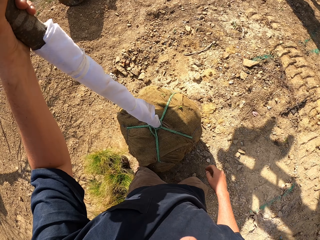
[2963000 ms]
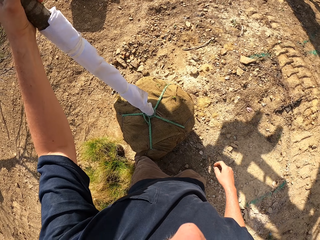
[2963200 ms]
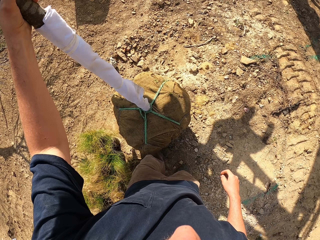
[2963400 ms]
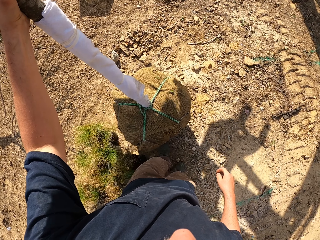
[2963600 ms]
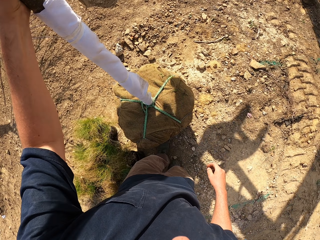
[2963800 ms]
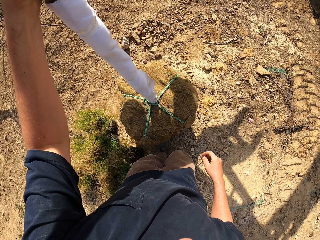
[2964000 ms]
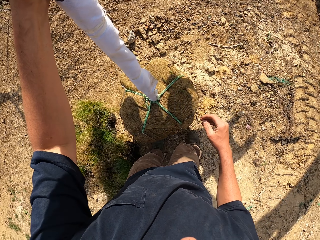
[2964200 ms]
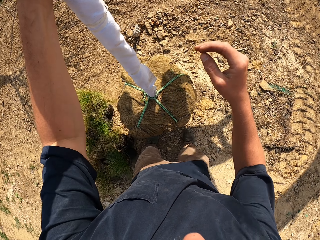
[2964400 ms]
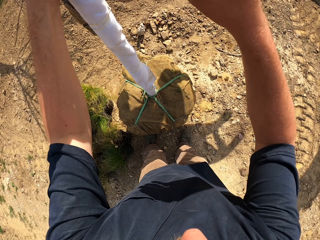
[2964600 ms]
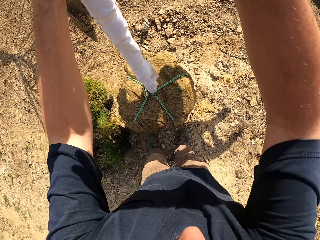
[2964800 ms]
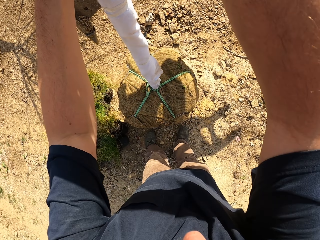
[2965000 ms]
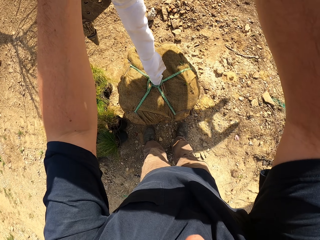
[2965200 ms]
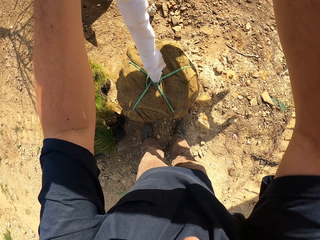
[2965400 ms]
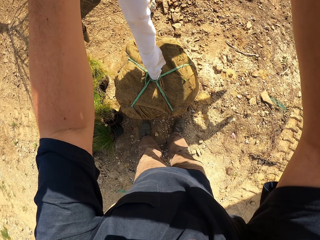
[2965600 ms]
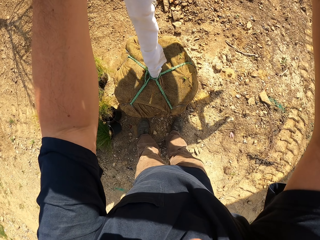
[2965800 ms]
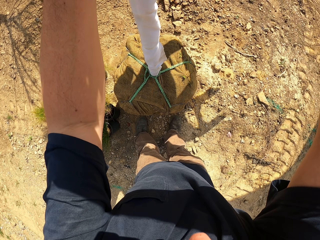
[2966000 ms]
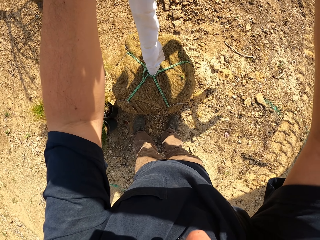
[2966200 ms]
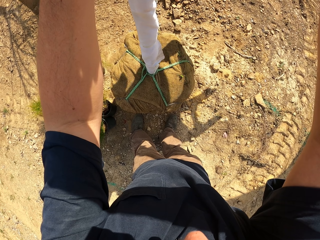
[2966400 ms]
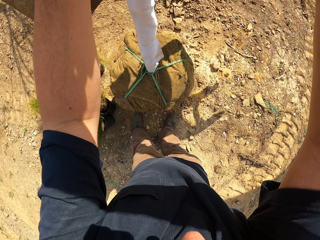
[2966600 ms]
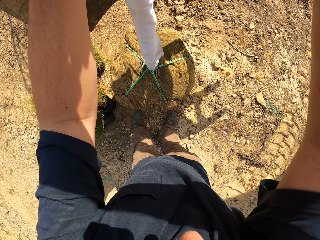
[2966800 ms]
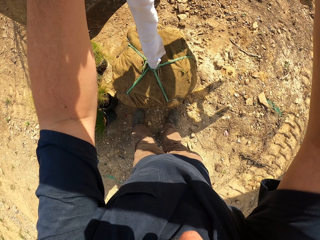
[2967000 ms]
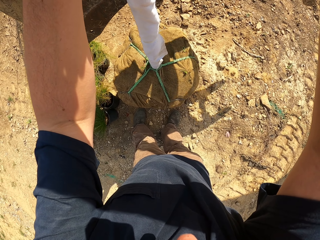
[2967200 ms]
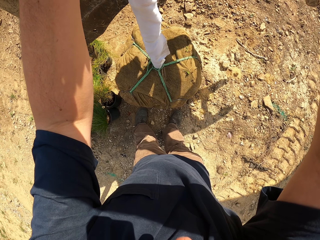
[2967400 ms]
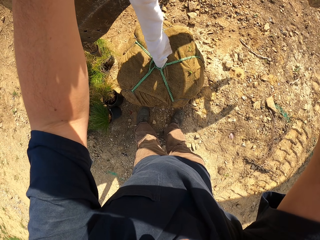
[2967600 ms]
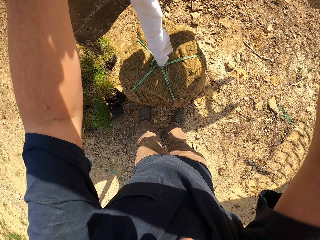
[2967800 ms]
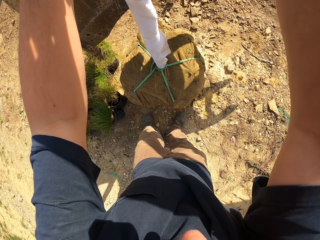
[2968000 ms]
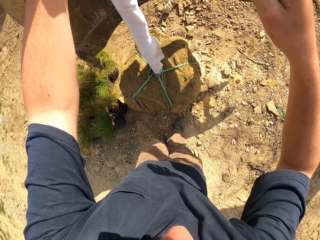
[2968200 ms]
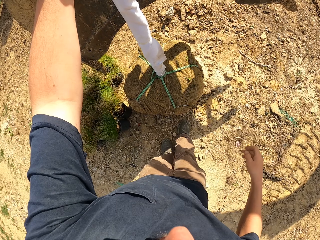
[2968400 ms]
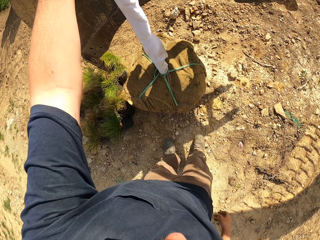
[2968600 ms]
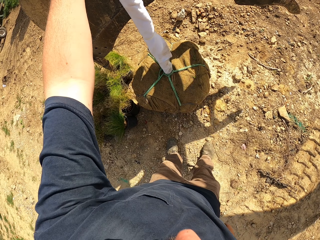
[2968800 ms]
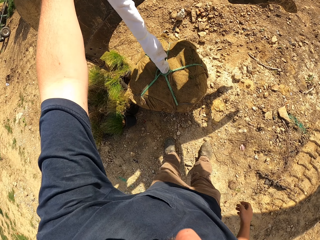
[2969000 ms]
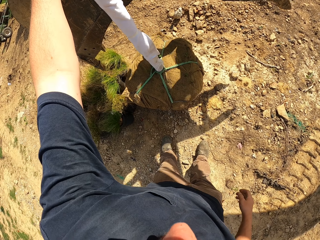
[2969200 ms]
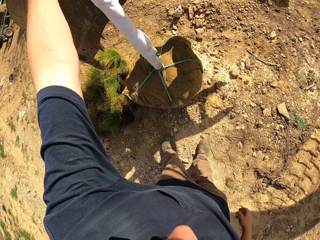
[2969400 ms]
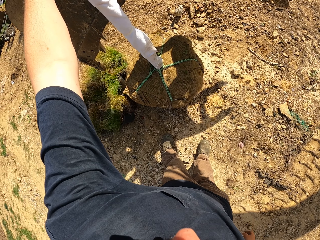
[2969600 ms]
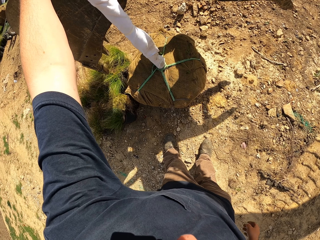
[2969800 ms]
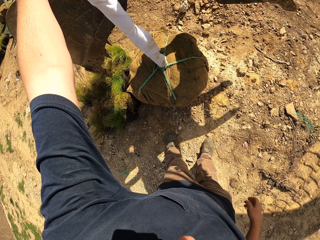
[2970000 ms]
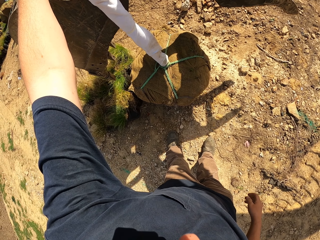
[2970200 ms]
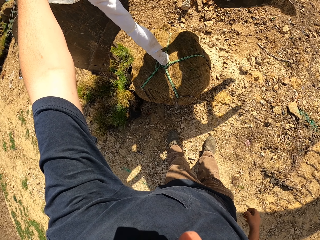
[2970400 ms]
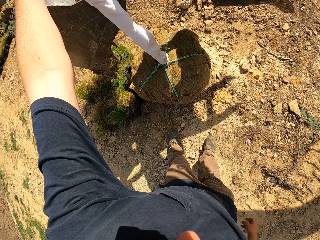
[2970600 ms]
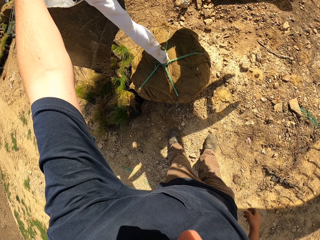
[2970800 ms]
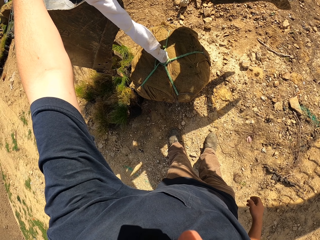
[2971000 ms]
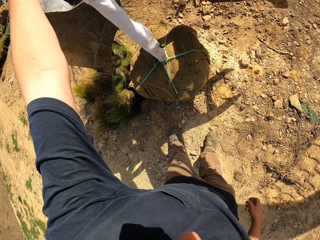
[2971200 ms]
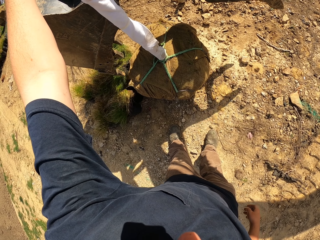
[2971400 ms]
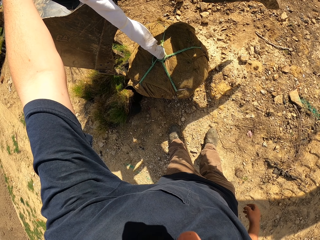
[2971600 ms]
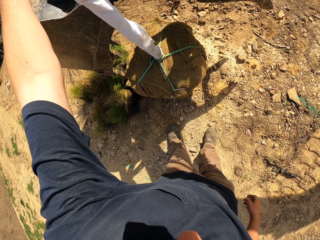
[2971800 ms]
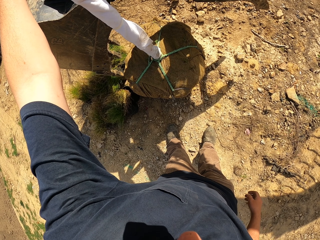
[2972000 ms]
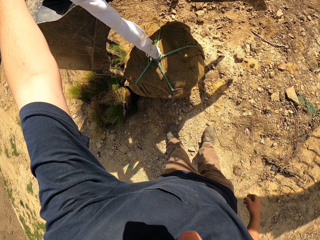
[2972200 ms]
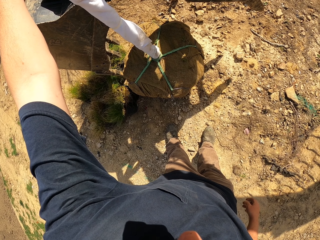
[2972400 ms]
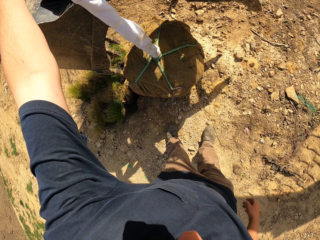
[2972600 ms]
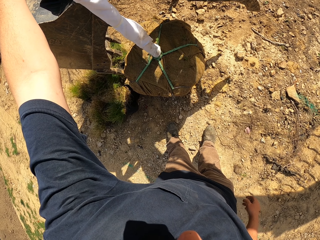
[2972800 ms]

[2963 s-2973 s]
A man drives a tractor towards the tree in the camera wearer's hand.

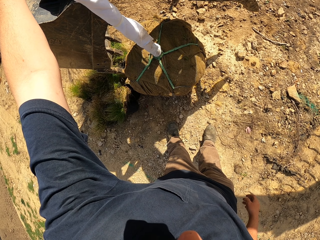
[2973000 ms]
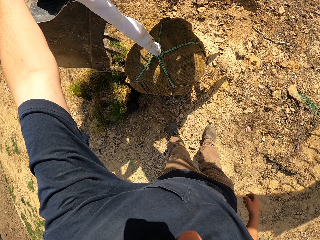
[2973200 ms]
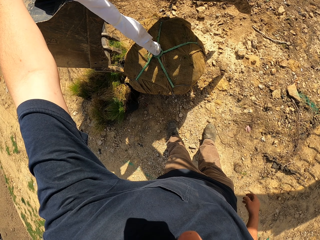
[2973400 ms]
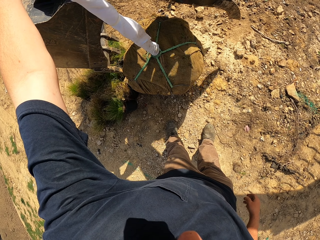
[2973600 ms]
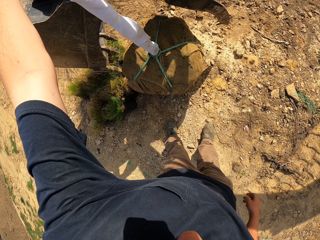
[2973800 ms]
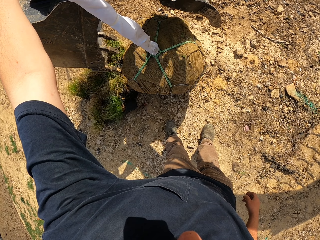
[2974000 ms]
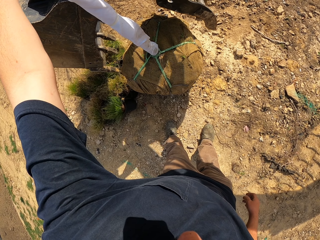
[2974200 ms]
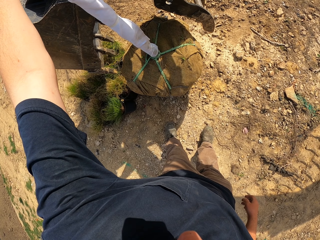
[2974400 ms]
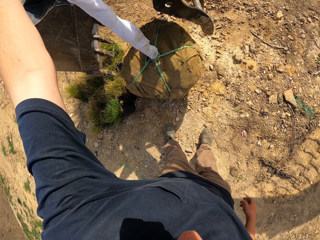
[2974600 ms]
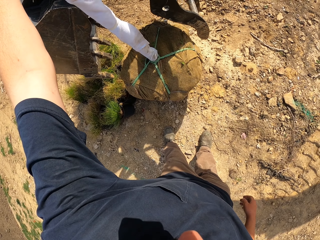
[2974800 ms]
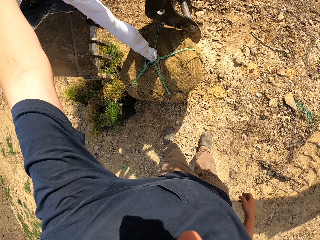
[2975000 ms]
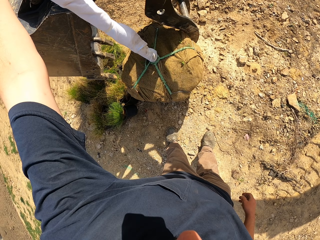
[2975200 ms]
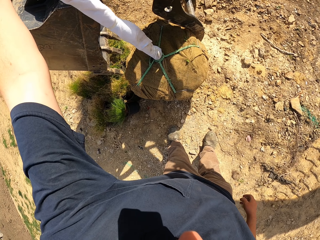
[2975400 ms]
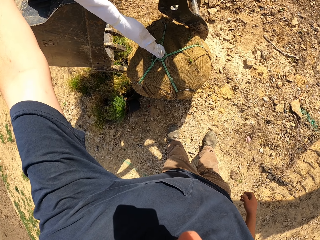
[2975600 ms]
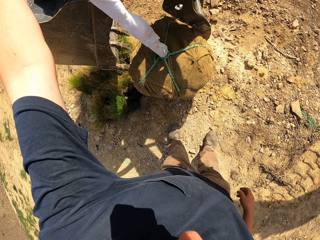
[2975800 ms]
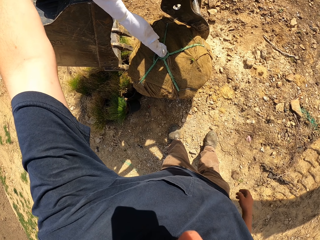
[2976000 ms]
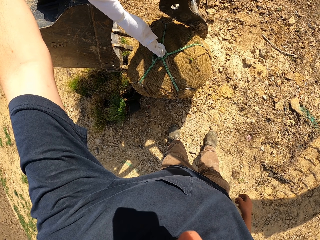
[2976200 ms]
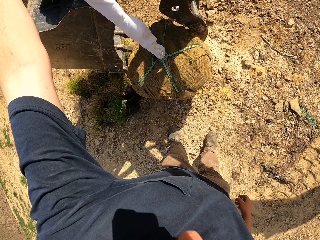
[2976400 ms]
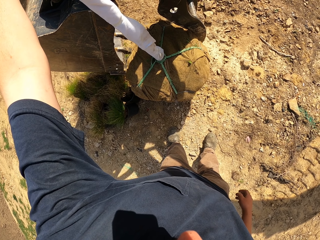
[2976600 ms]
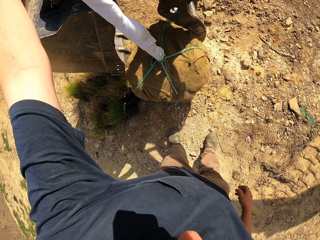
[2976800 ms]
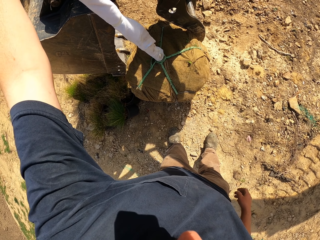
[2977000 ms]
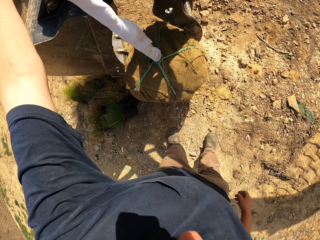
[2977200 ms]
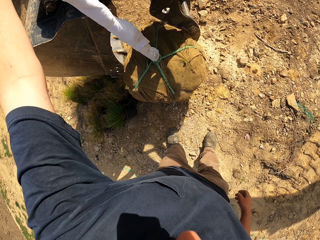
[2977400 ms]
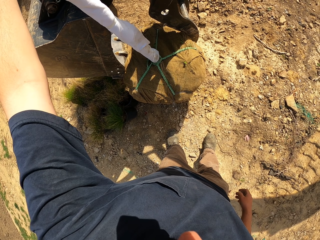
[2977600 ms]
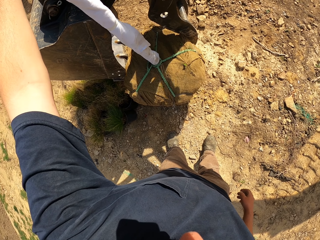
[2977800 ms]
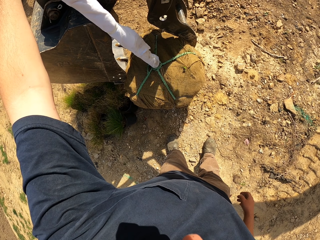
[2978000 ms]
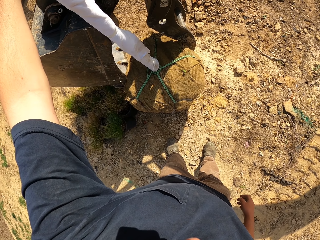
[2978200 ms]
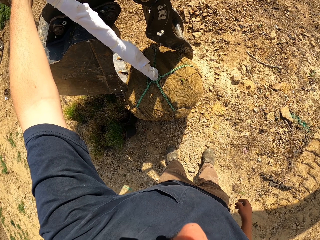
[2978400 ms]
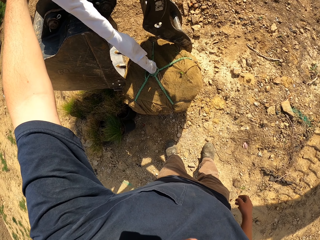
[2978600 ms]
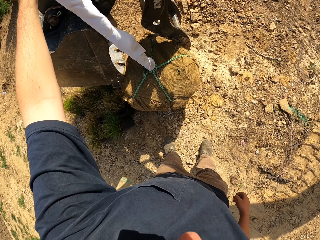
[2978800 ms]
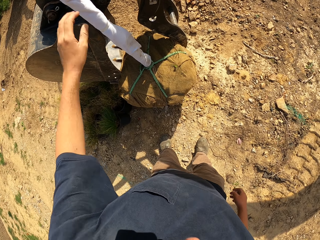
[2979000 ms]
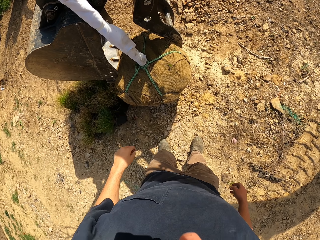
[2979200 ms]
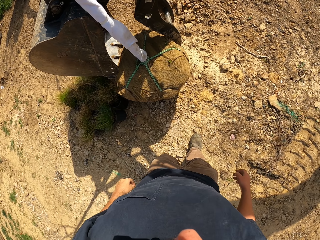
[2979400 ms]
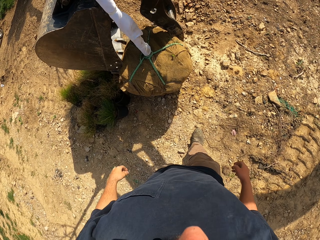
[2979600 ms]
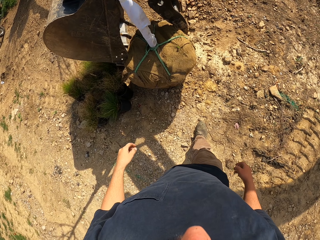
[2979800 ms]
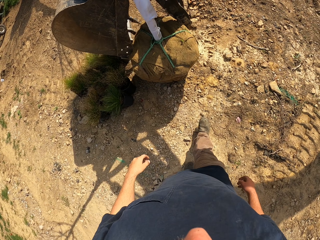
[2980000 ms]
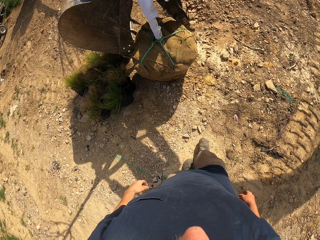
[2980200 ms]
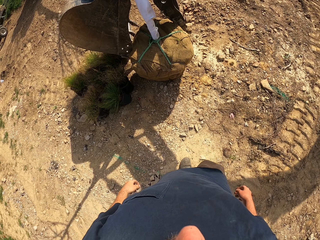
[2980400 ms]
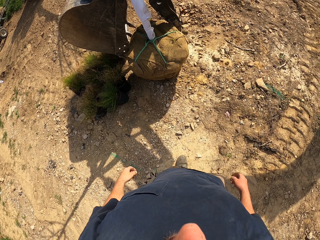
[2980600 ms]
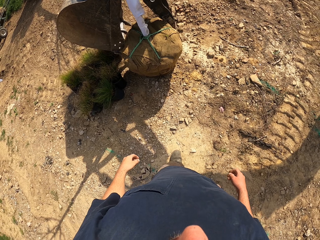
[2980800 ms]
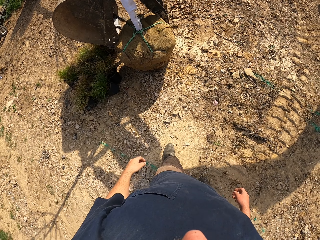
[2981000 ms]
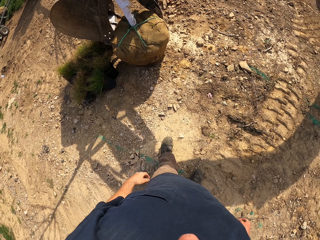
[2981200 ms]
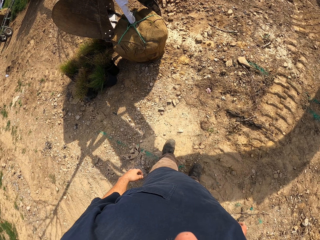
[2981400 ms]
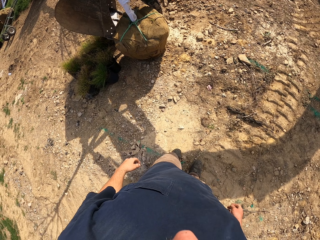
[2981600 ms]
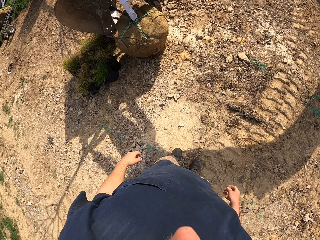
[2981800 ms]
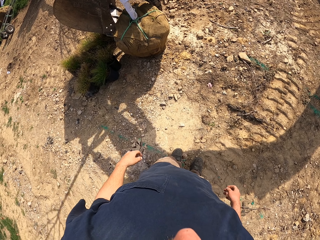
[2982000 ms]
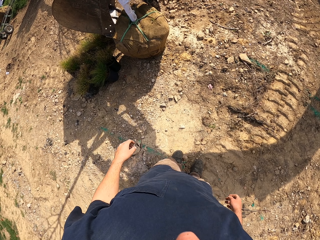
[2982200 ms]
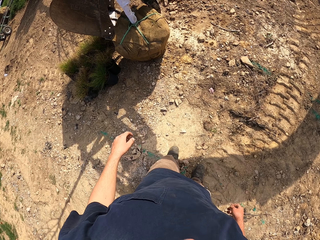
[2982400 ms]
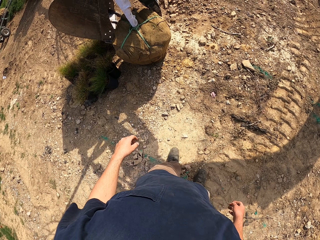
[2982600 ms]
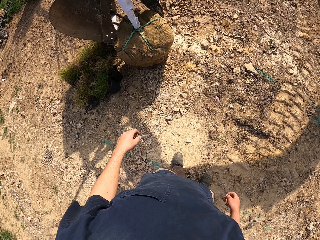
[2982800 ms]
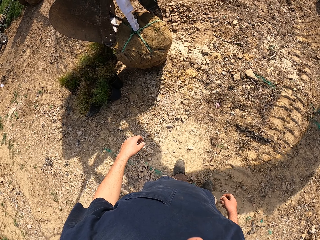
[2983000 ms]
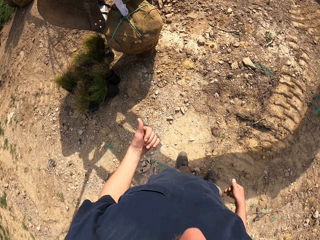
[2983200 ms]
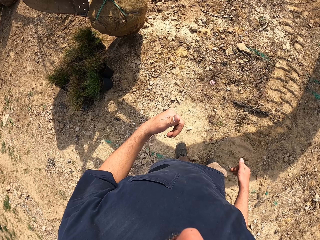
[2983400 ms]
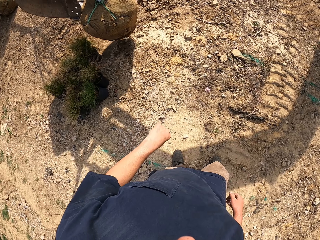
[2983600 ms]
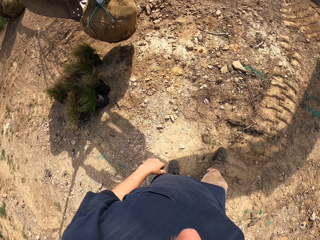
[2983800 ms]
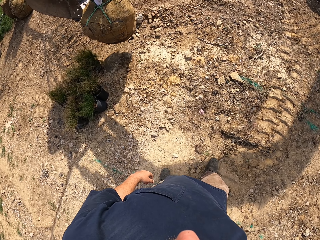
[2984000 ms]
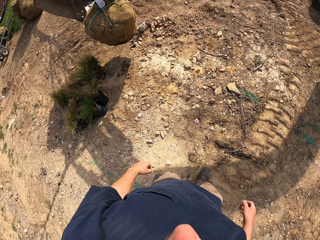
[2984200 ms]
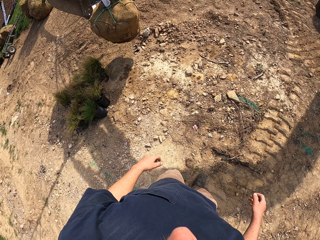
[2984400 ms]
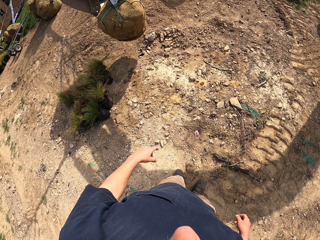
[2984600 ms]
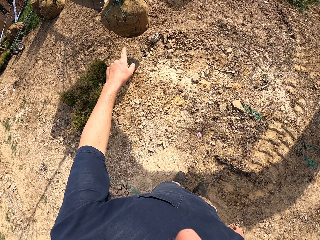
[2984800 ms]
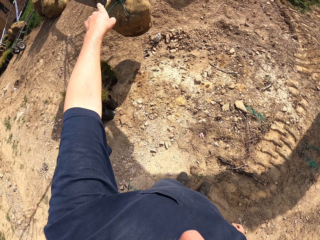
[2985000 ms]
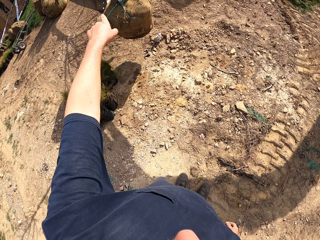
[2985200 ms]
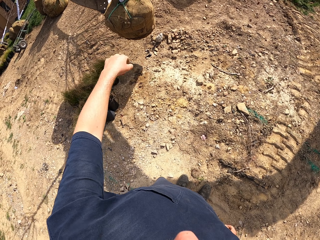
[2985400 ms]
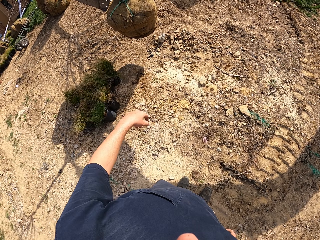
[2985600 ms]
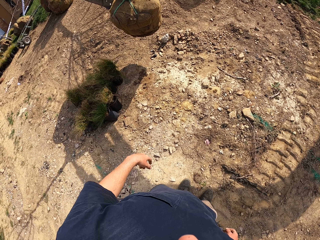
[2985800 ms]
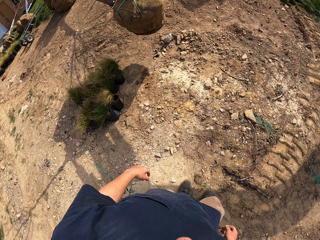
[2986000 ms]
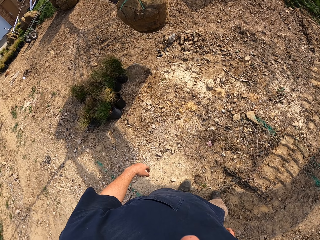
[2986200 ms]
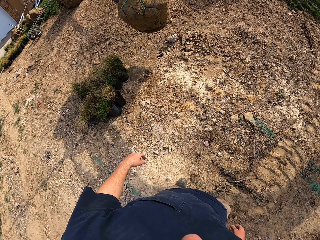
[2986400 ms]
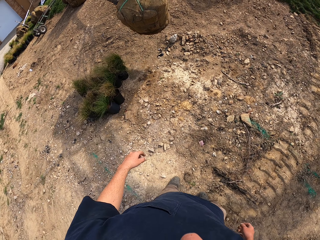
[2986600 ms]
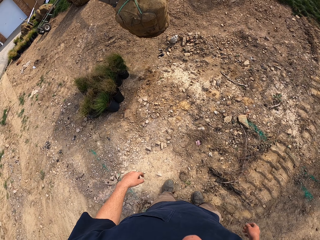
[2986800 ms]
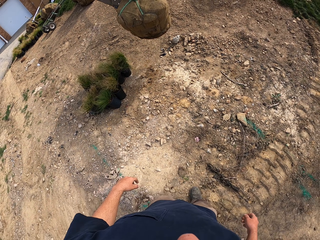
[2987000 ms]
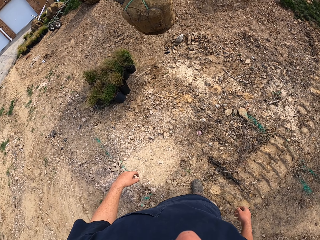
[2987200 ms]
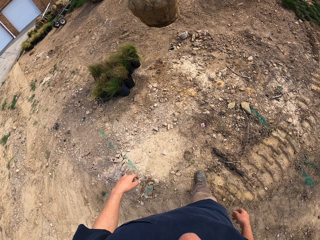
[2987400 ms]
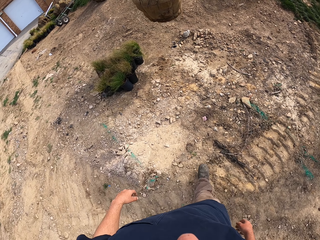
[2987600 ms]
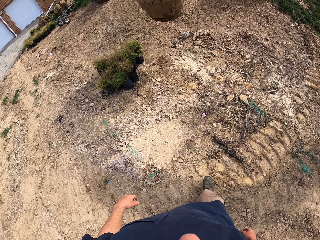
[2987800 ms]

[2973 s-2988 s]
A man scoops the tree with the tractor. The camera wearer drops their hand from the tree. They step backwards. The man carries the tree with the tractor. The camera wearer walks around the compound. They gesture and converse to the man. They point at the excavator. They move the left hand. They make a step.
